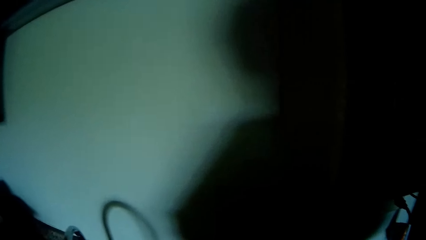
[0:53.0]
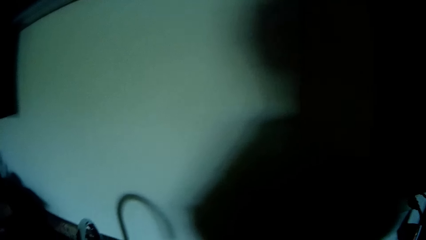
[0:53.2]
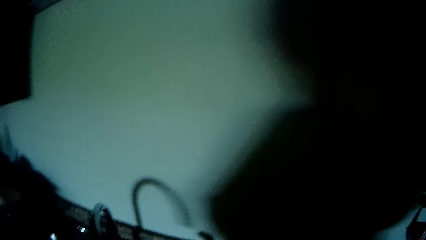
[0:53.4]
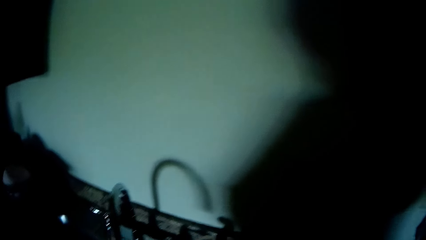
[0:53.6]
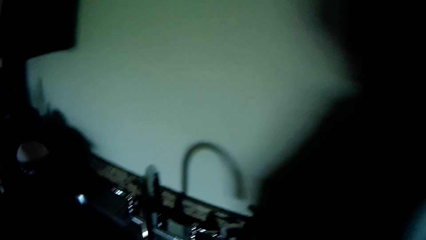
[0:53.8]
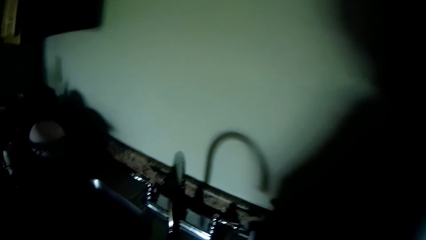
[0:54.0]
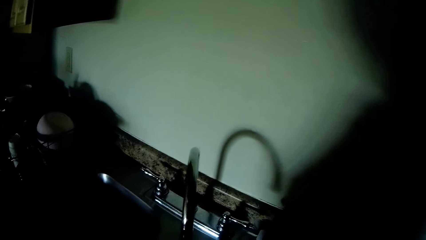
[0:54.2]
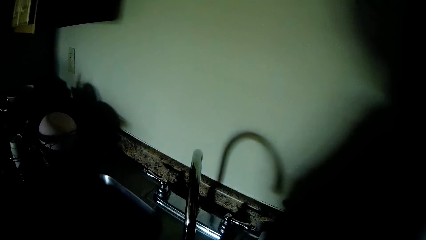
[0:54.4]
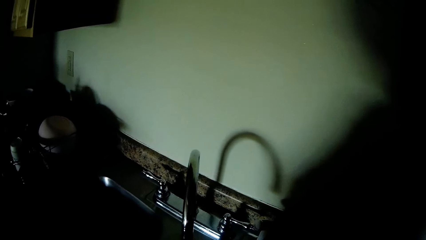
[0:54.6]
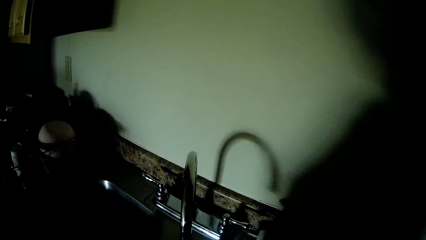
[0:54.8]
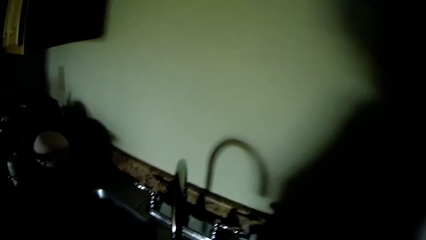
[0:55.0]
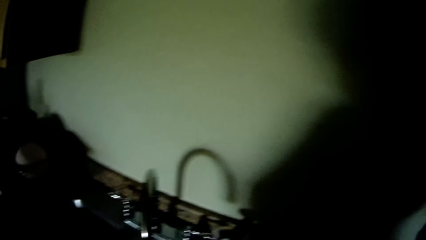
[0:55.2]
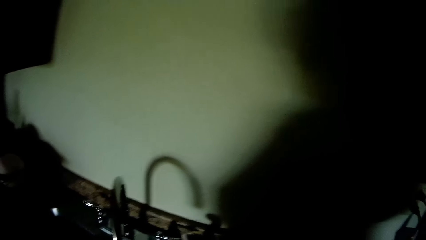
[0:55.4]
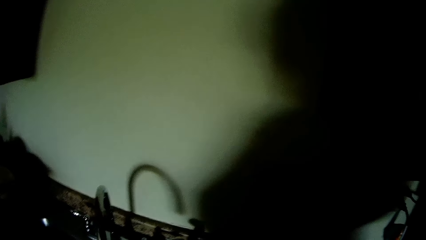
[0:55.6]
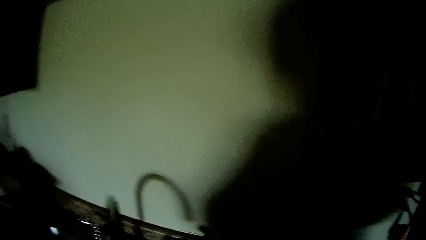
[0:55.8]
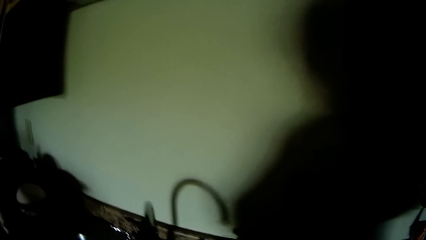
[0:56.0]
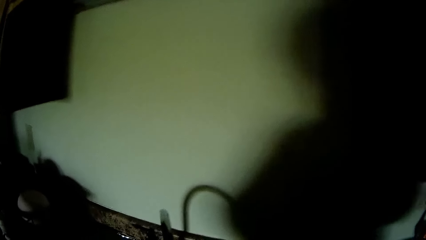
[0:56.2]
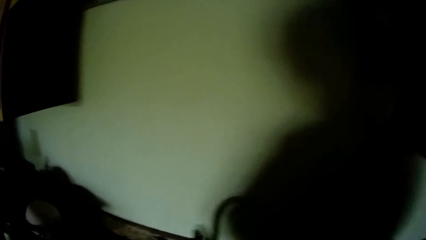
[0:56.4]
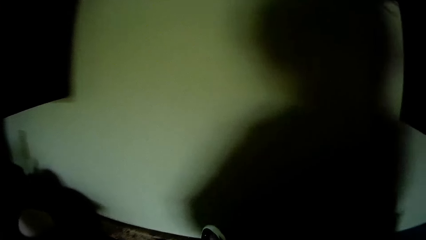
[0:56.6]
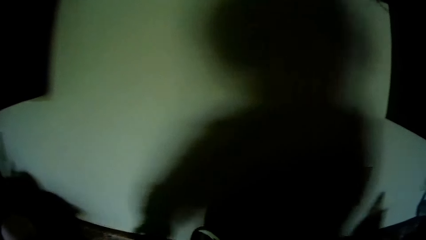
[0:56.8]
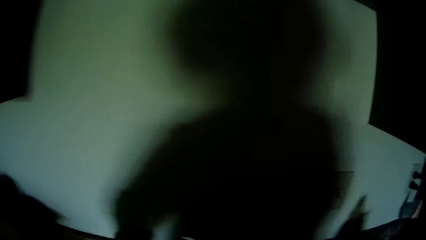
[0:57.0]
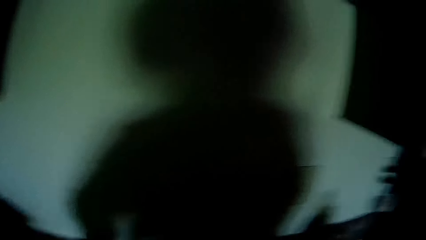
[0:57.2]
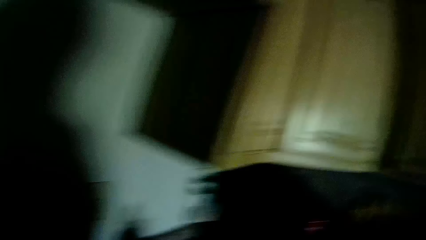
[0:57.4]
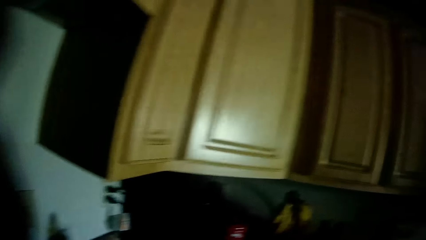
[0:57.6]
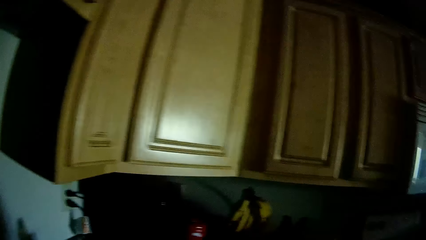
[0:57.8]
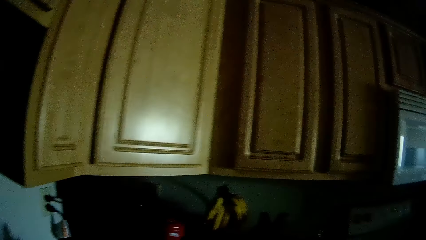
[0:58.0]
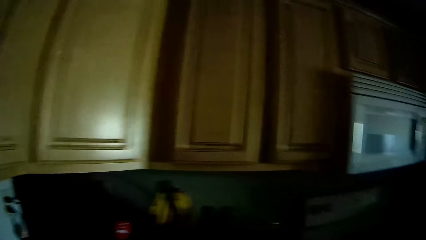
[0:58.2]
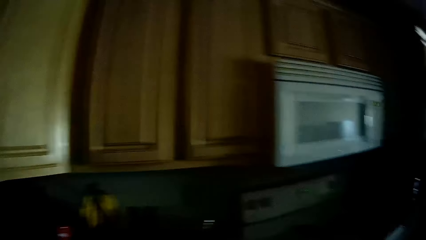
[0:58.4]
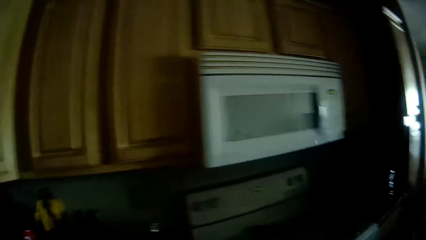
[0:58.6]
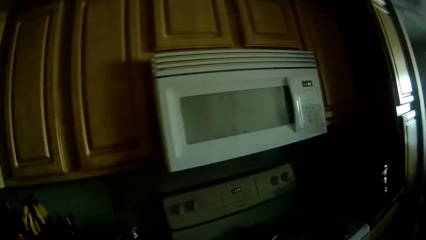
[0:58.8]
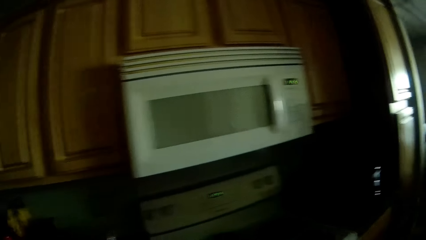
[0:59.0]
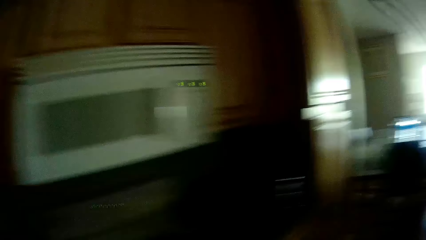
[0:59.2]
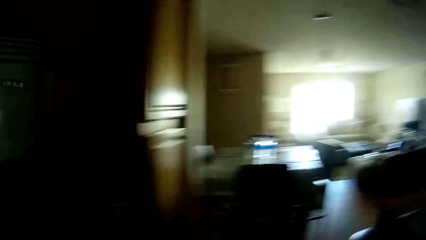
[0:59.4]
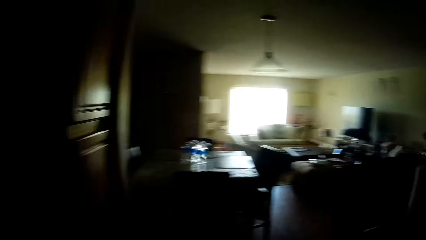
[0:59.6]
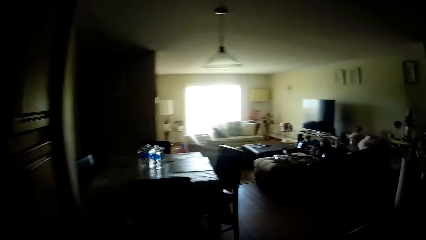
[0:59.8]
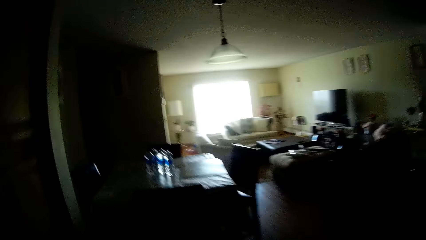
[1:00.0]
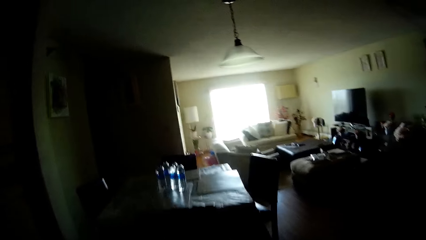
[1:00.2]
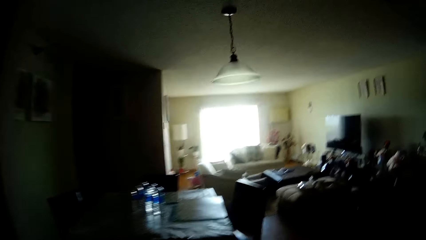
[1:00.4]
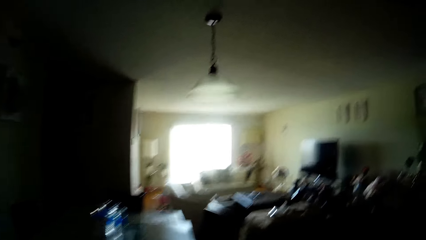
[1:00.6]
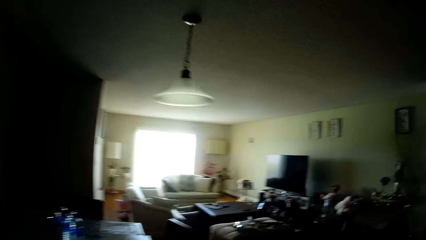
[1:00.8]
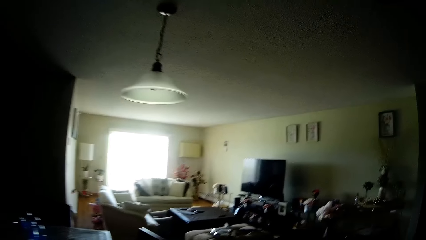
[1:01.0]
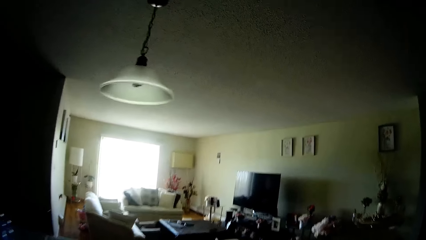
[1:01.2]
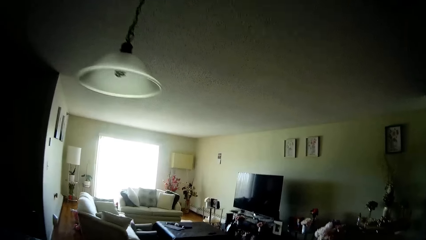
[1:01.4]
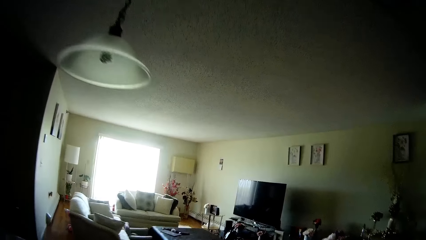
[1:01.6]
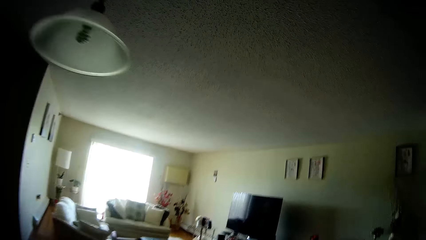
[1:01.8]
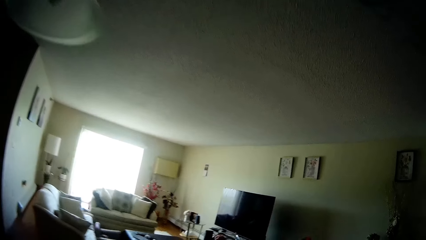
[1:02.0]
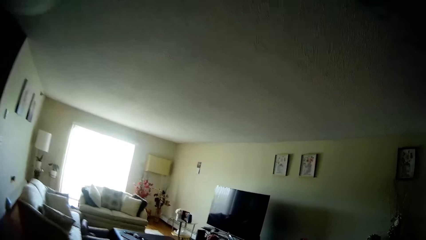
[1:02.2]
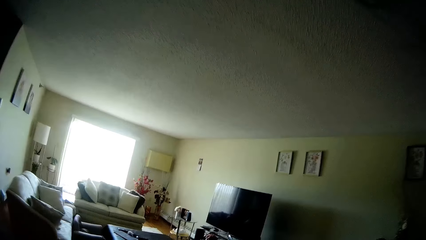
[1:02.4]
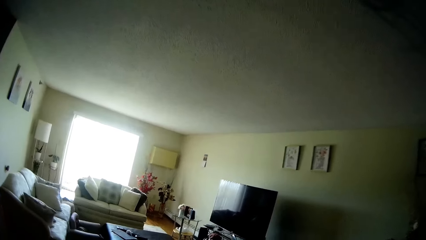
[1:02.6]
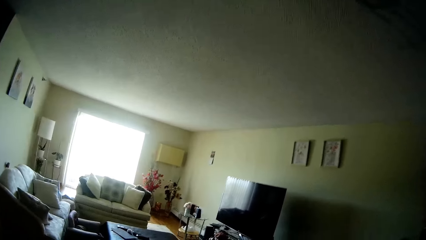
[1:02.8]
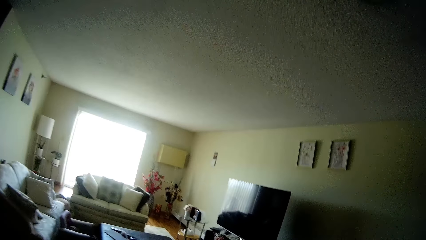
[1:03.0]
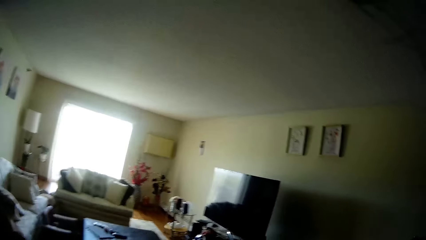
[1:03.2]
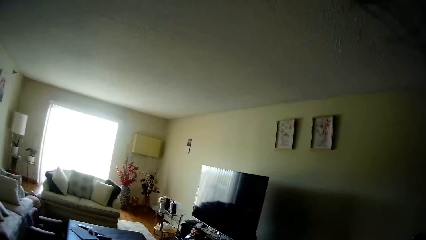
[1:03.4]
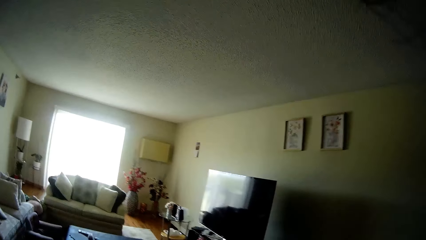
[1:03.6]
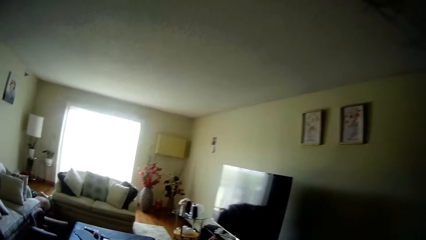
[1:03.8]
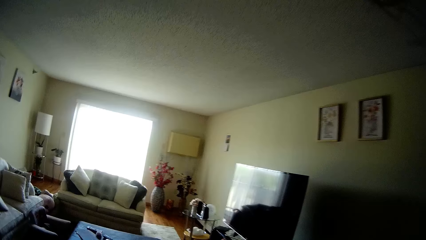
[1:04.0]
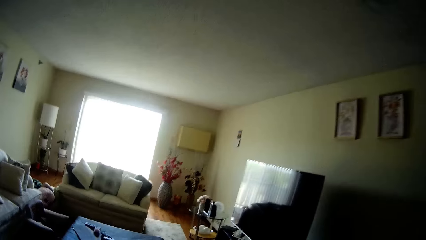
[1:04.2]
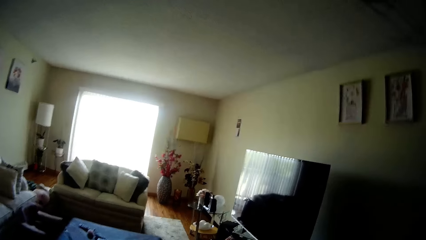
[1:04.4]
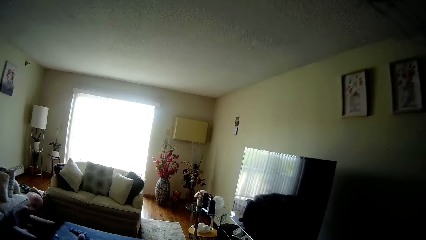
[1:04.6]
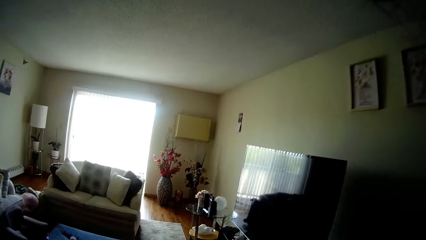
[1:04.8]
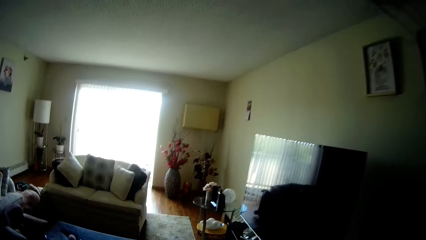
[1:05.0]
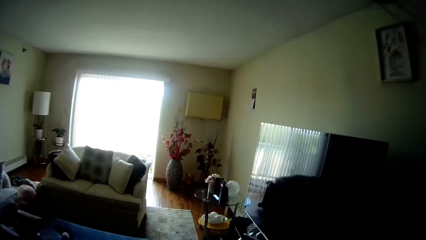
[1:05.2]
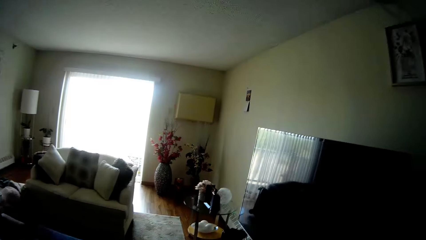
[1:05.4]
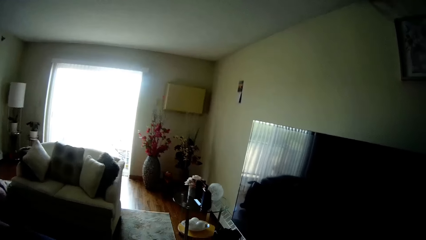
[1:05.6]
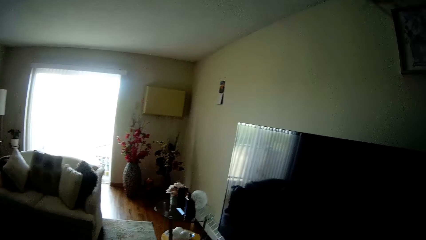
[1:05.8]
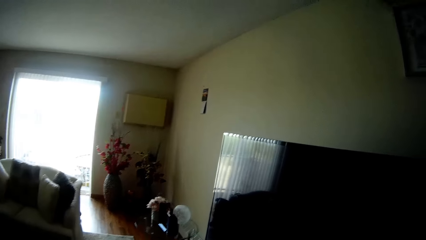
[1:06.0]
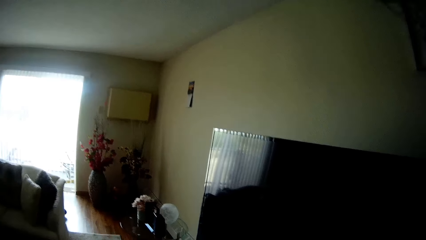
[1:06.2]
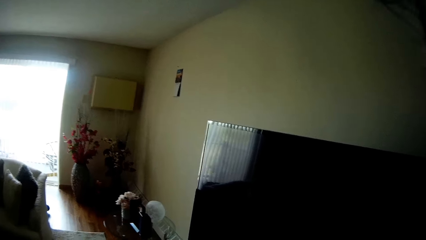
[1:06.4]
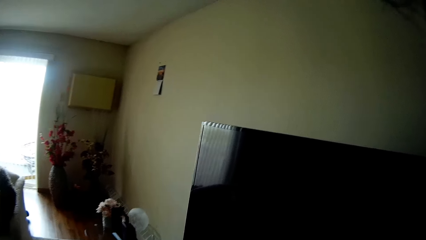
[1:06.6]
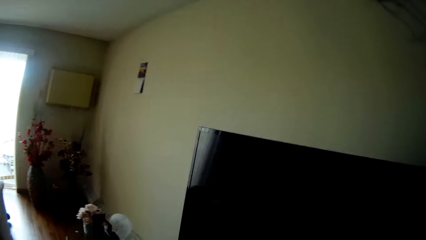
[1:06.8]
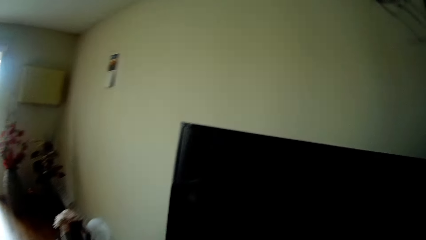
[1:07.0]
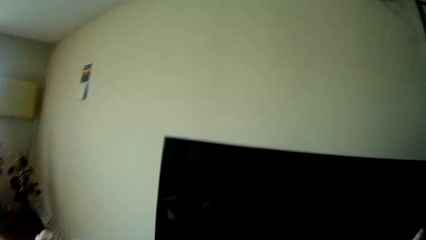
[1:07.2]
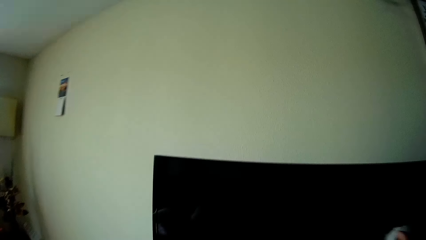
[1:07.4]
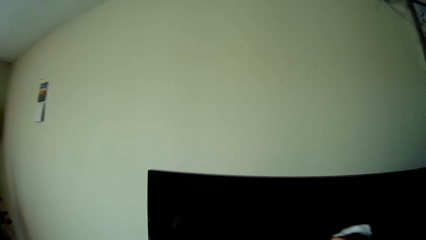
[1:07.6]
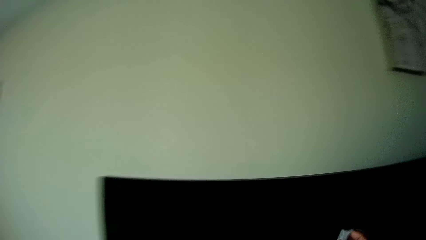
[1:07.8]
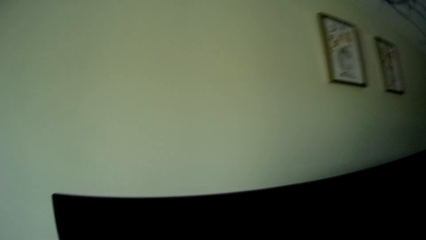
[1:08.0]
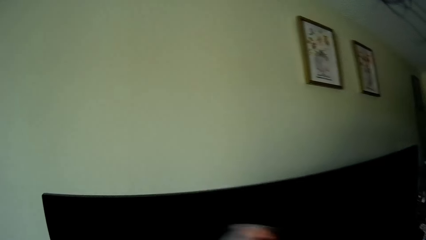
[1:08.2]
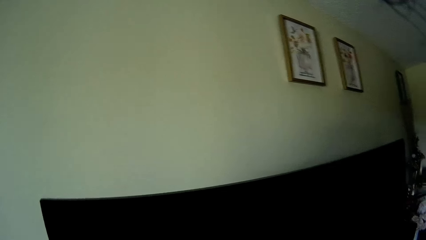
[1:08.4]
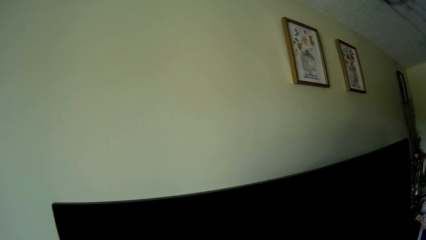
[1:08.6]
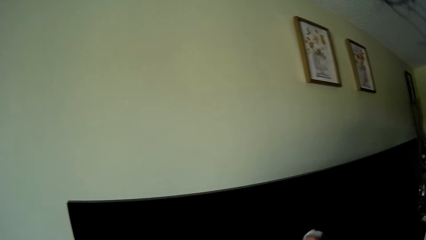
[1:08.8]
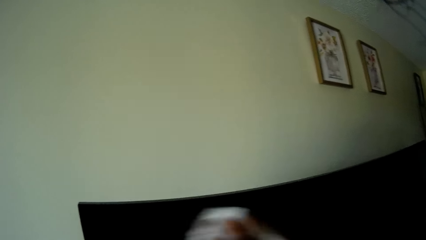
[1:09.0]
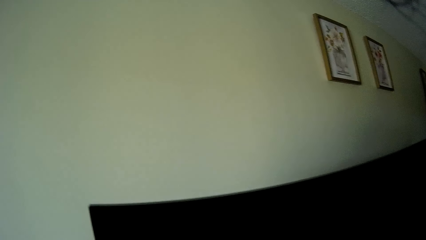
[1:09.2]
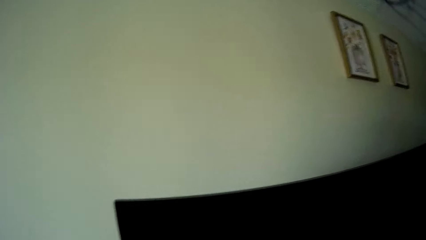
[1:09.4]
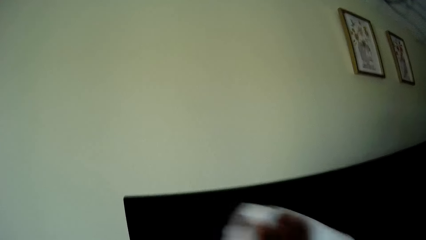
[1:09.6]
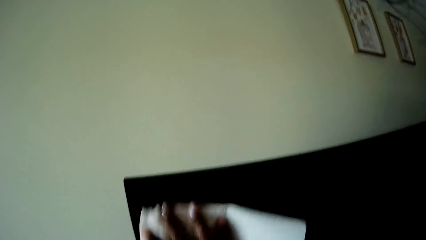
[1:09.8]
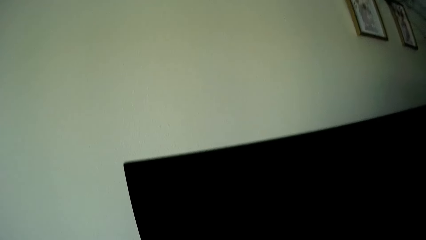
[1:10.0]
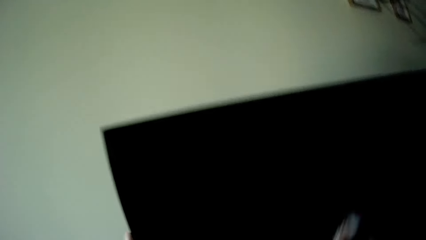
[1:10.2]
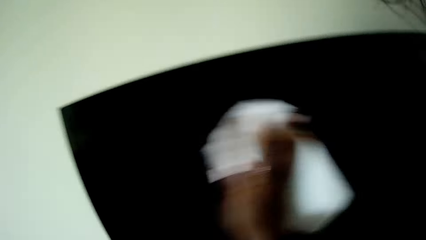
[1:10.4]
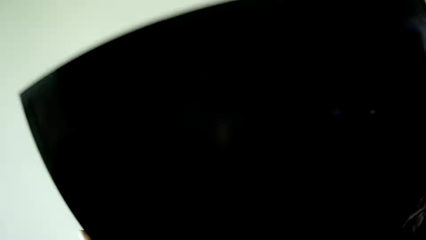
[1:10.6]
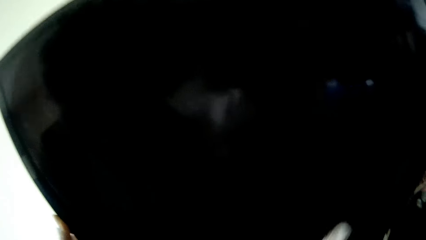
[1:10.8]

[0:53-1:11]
The camera wearer walks to the living room from the kitchen. She wipes a television screen with the paper towel in her right hand.
